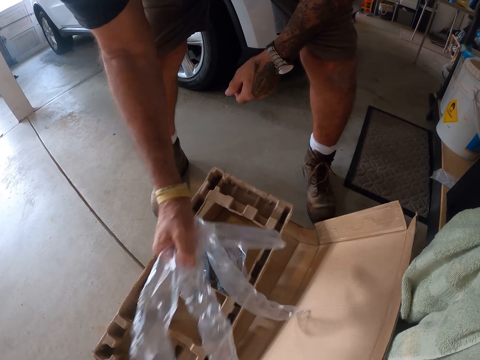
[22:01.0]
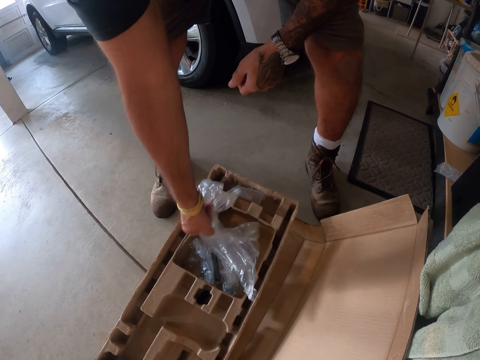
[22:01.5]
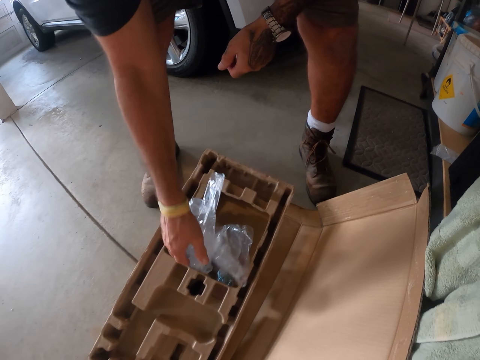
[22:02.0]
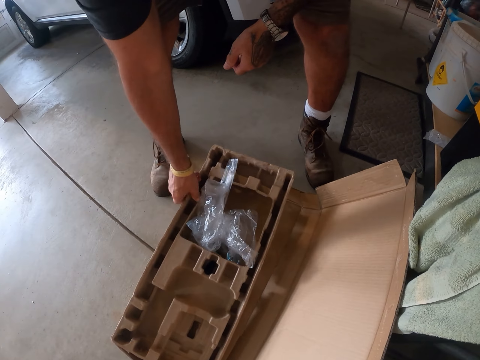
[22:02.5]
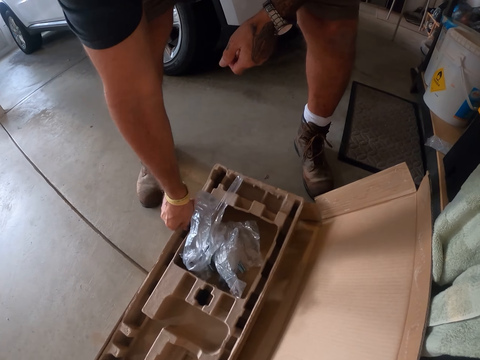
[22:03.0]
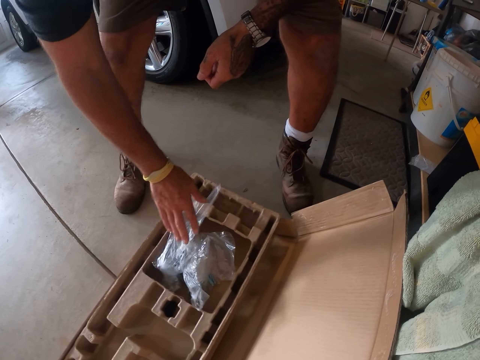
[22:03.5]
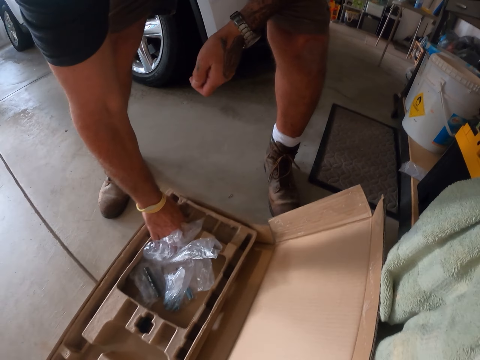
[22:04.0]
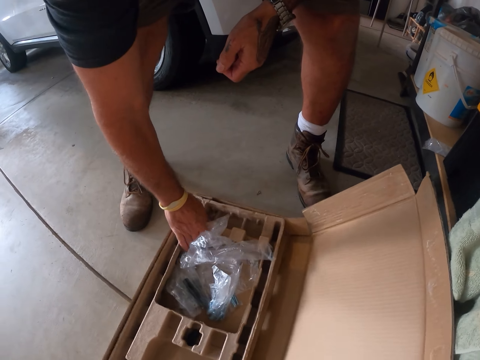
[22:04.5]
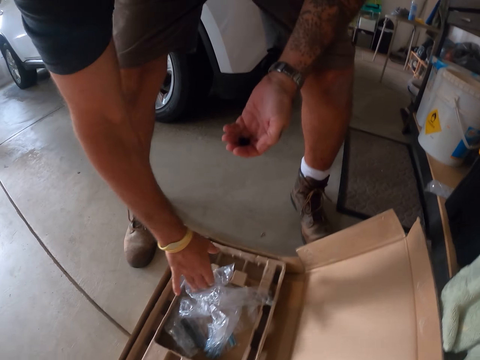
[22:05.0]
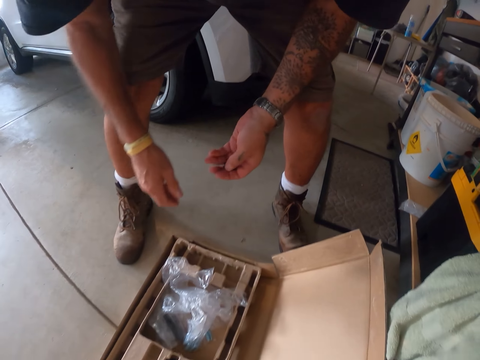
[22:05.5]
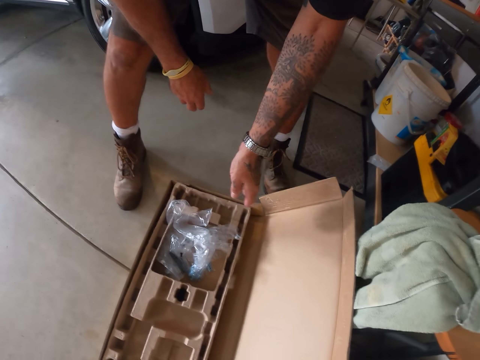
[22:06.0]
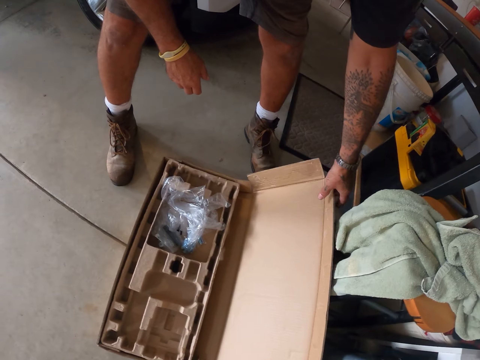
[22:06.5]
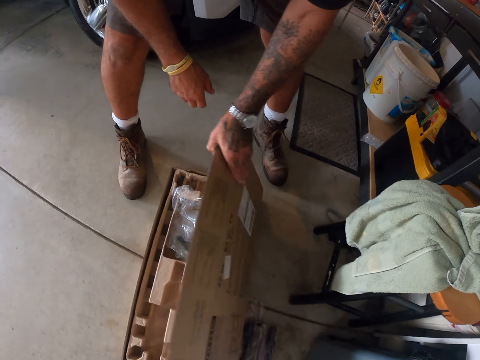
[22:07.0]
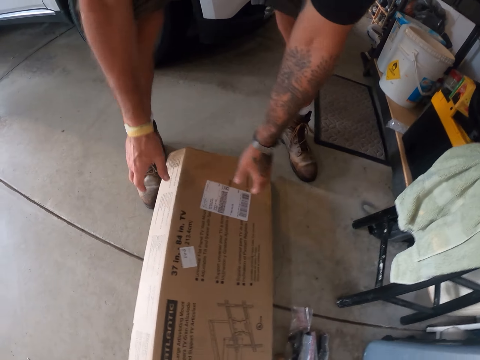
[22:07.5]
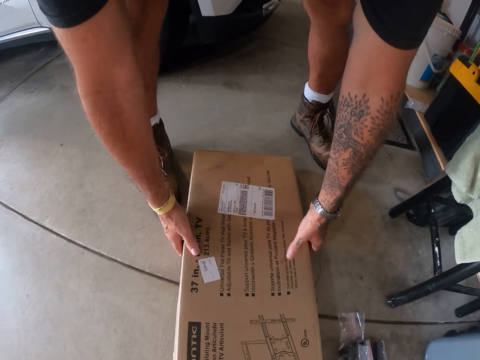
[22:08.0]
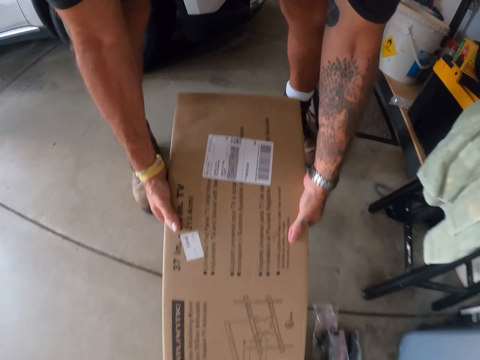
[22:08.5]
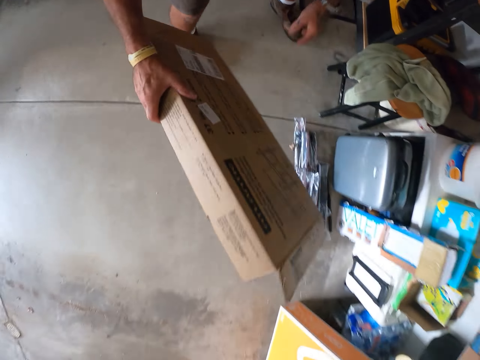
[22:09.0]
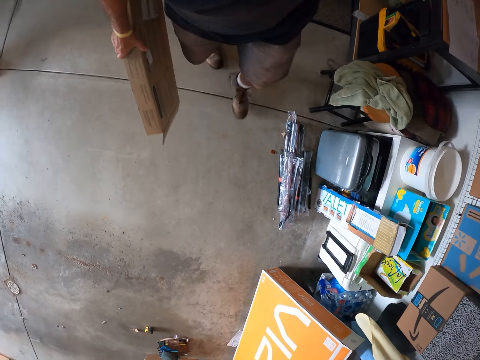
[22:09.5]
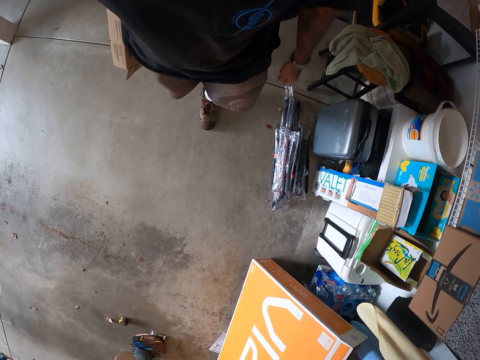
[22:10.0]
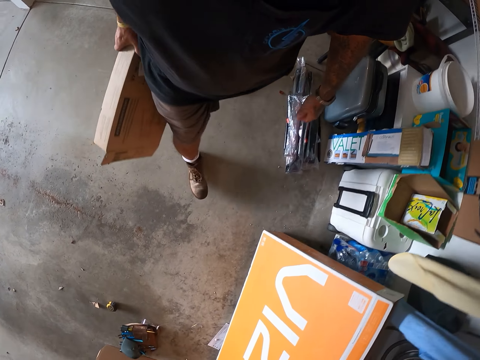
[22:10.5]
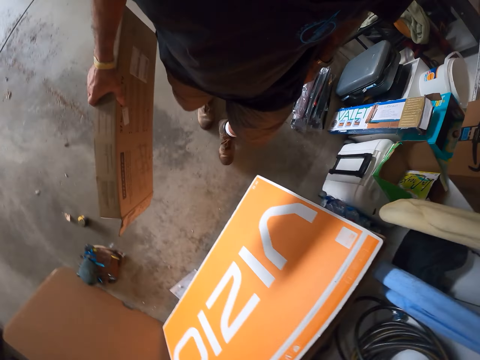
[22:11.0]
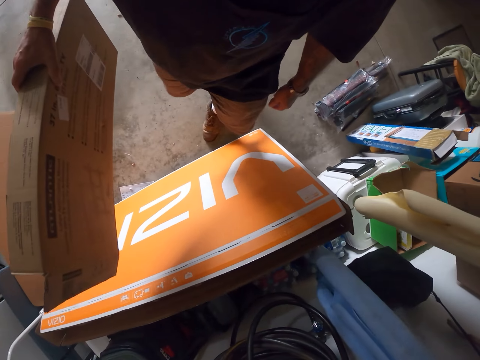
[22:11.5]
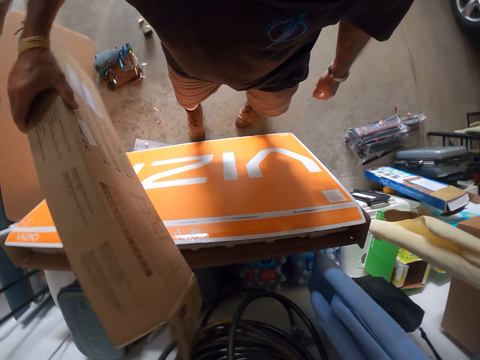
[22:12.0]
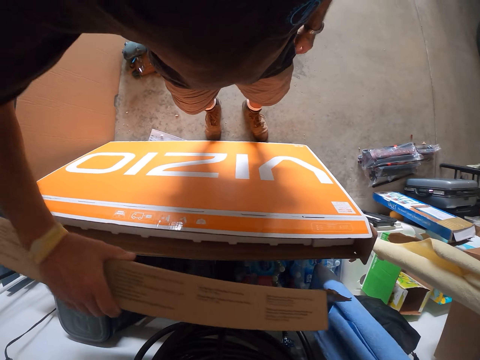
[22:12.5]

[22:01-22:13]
The camera wearer holds the boxes on the floor. They drop the screws in the box. They close the box. They pick up the box from the floor. They walk around the workshop.

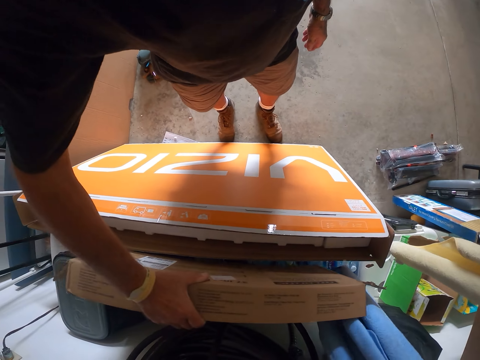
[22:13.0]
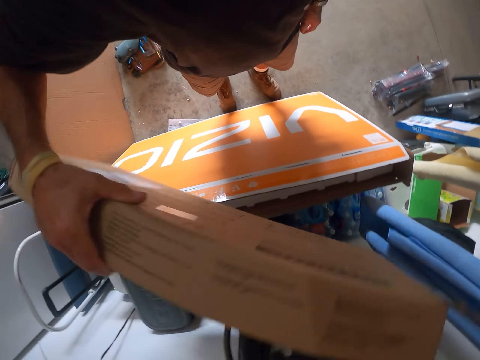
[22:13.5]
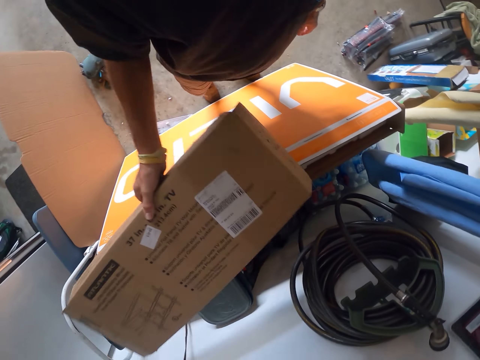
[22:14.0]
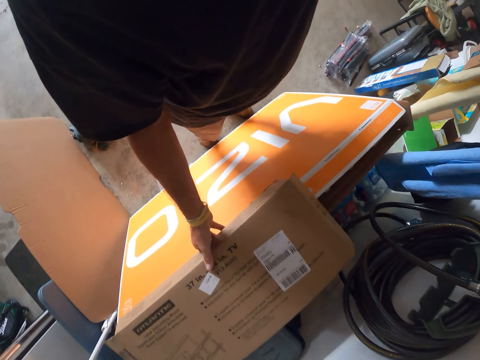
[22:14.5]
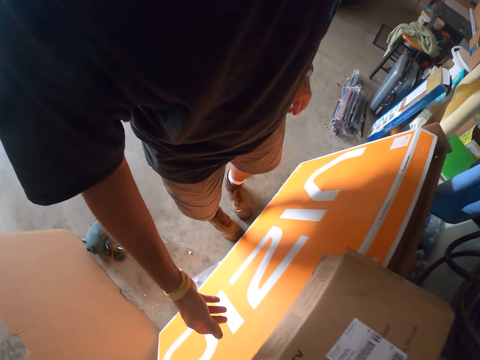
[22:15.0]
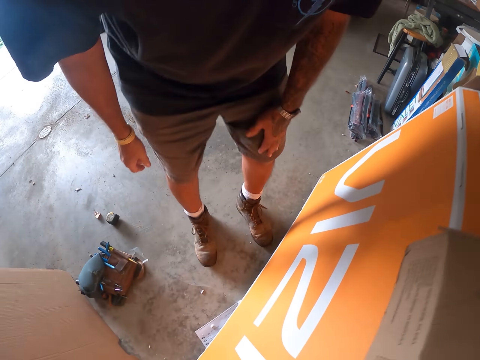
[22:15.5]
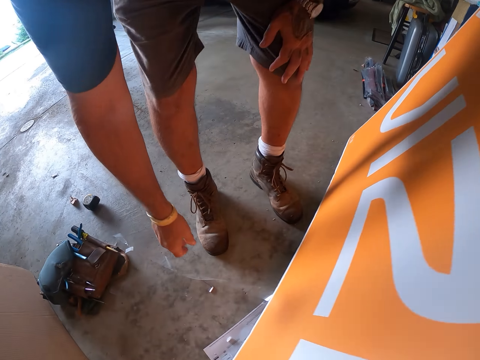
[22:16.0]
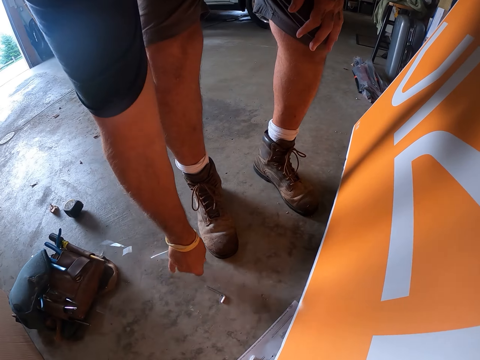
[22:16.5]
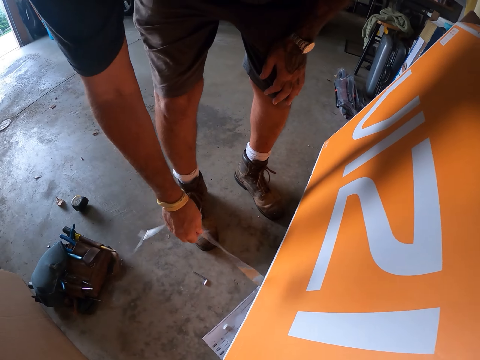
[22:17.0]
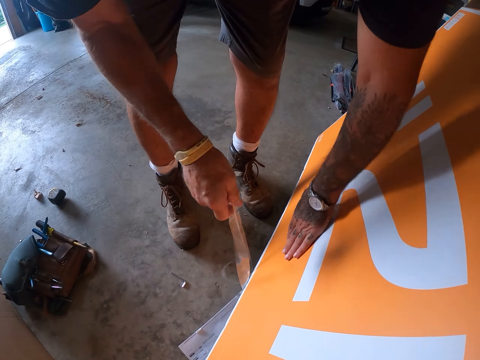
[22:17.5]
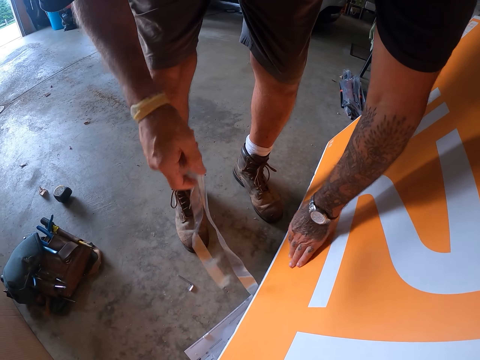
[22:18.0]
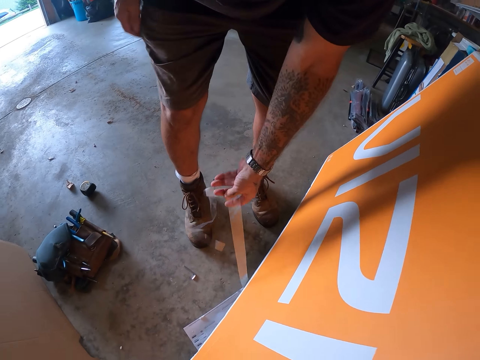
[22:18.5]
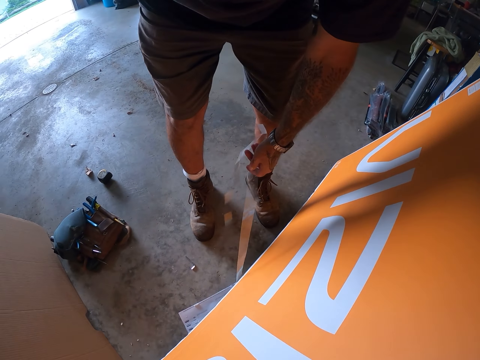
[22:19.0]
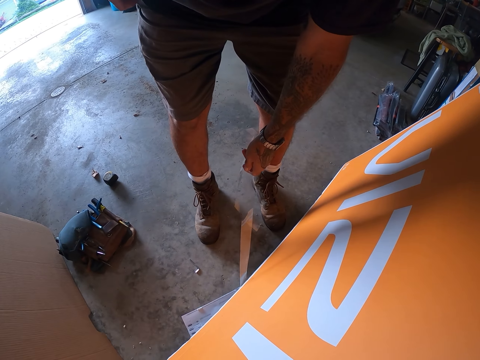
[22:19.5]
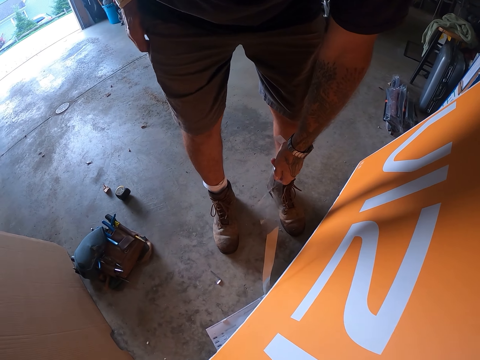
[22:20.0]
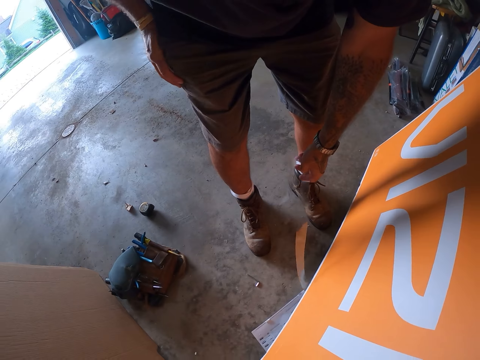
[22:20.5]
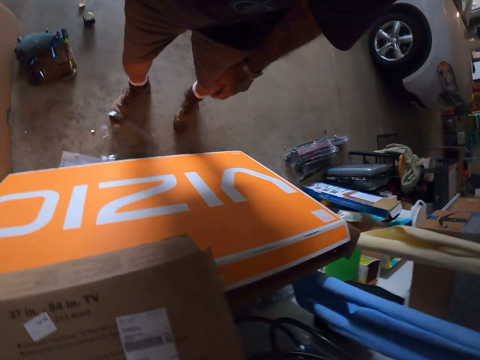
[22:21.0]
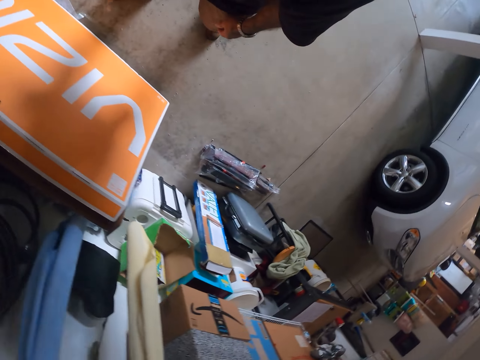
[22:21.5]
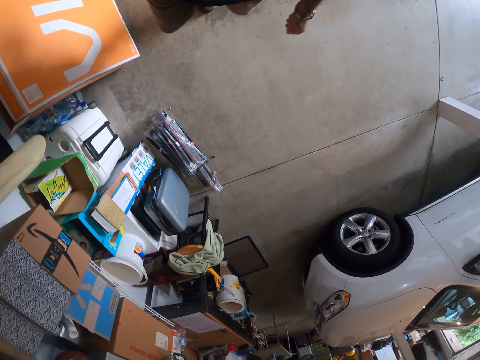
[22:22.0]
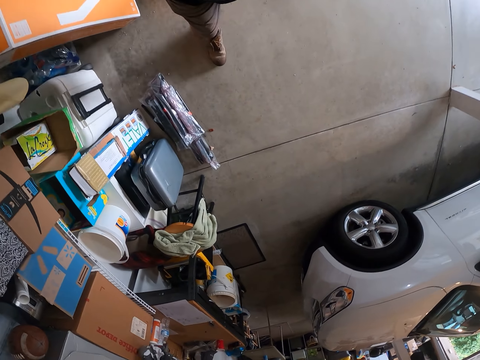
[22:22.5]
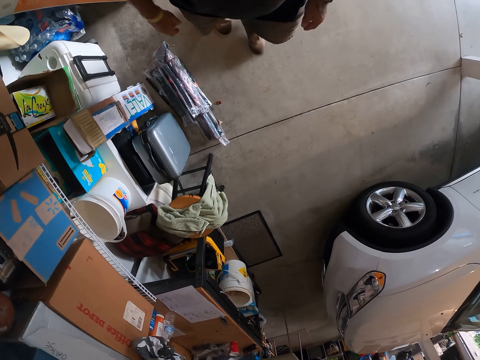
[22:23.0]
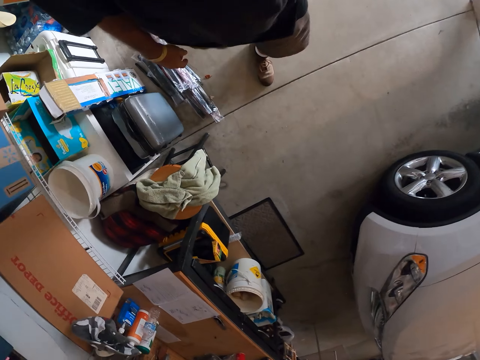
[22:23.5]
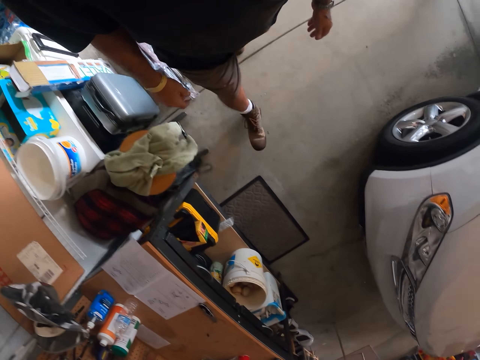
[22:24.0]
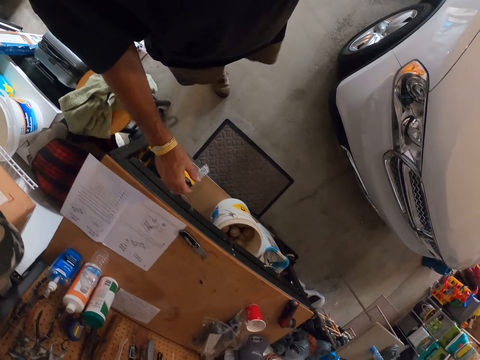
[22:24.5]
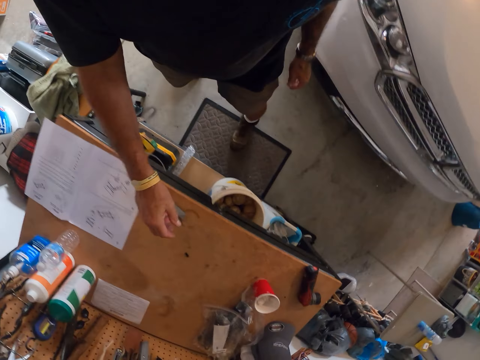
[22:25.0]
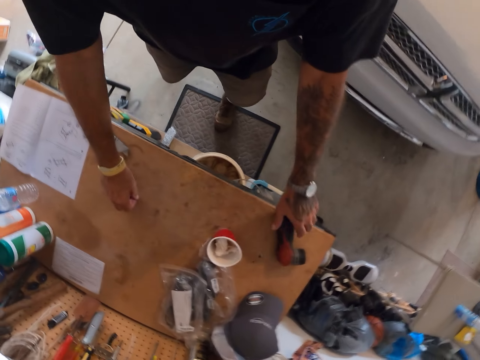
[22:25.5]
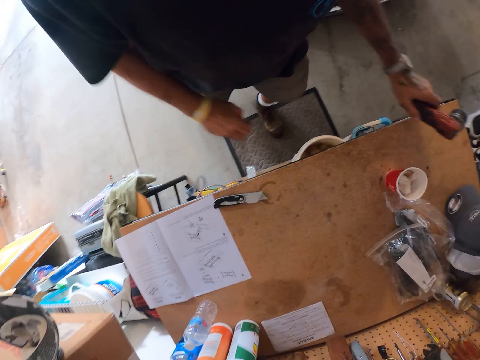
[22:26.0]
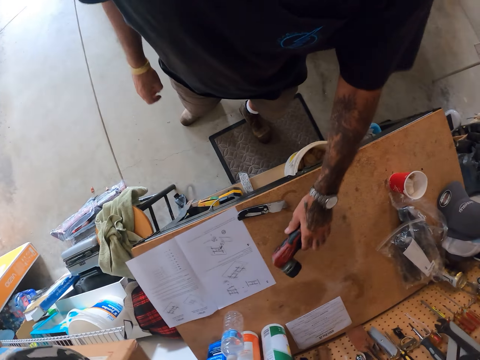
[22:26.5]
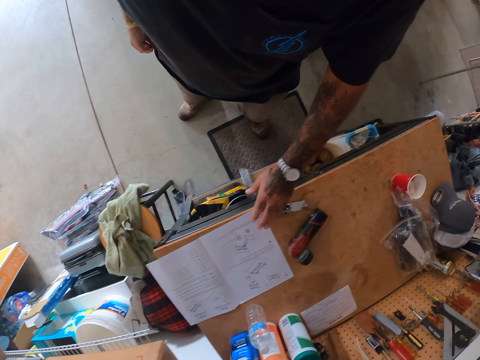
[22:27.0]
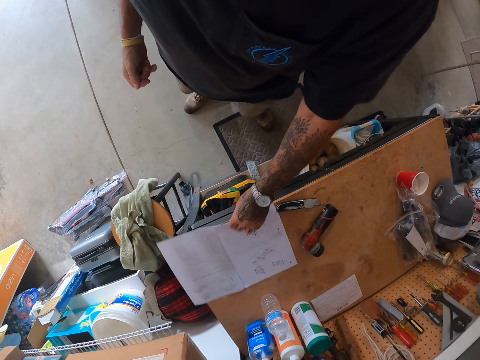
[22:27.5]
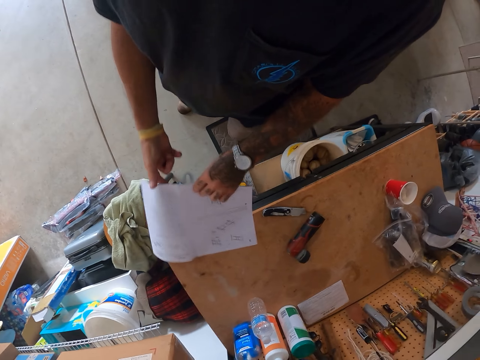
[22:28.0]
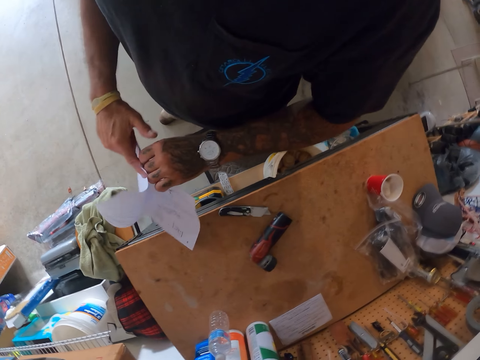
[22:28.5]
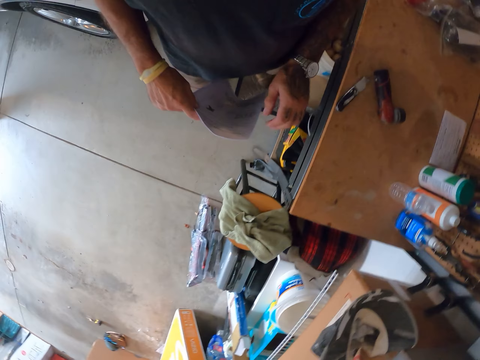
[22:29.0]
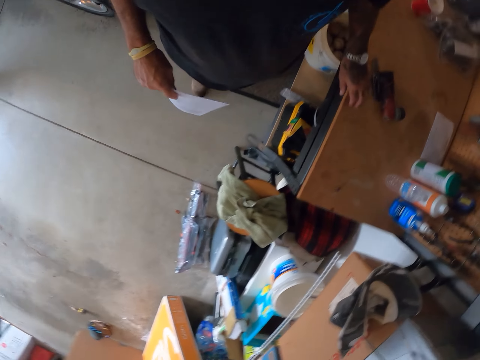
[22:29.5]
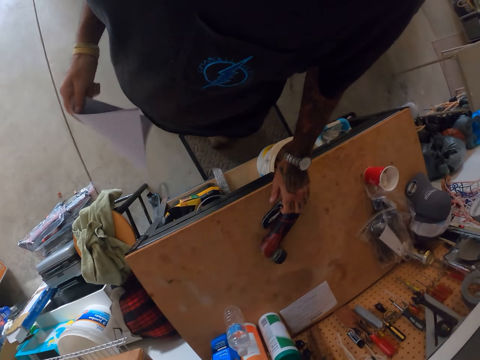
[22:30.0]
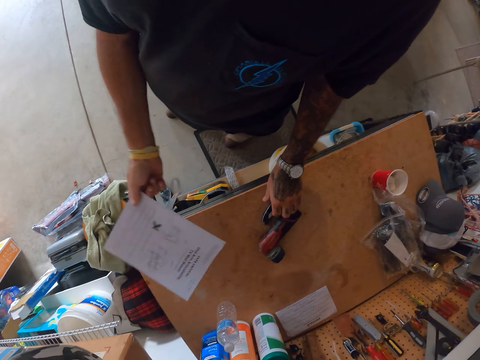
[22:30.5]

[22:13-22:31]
The camera wearer puts the box on top of the television. He holds the sellotape. He grabs a nylon rope. He puts his hand in the pocket. He holds the pockets. He looks around the workshop and walks around the workshop. He picks up the screw from the table. He moves something on the table. He puts something on the table. He picks up the manual paper from the table. He folds the manual paper in his hands.
